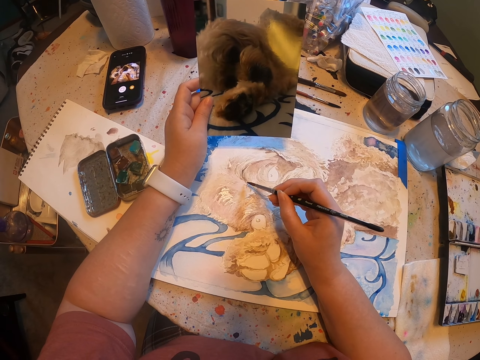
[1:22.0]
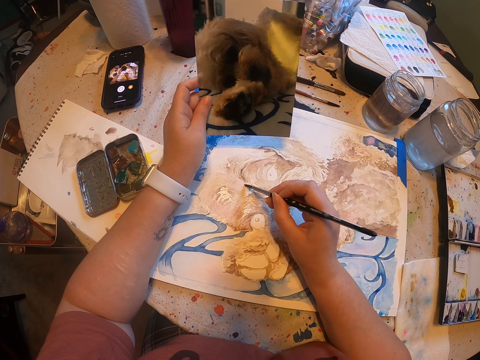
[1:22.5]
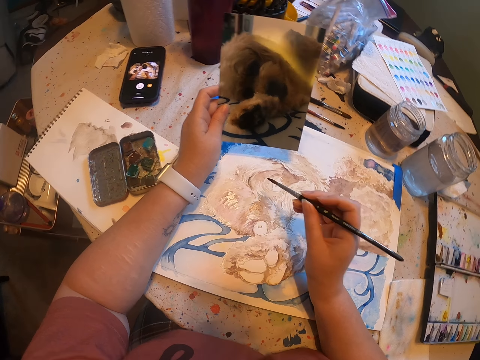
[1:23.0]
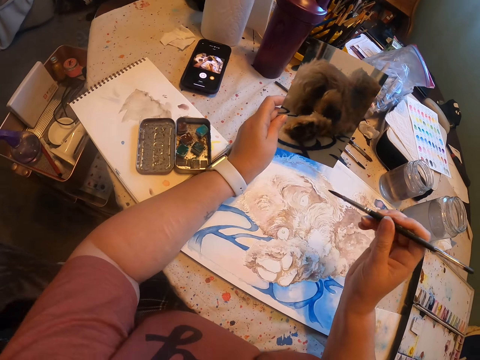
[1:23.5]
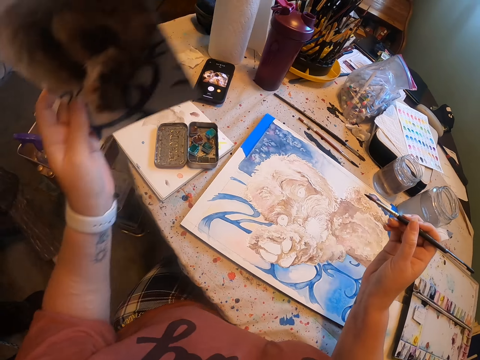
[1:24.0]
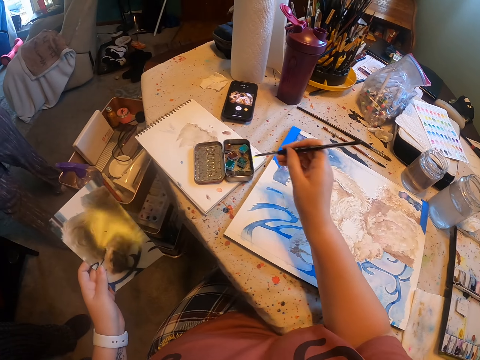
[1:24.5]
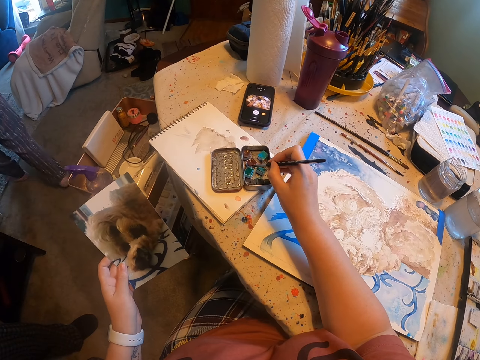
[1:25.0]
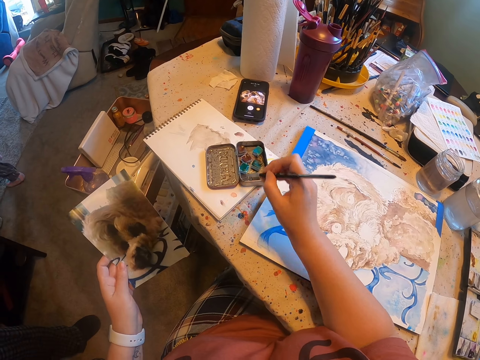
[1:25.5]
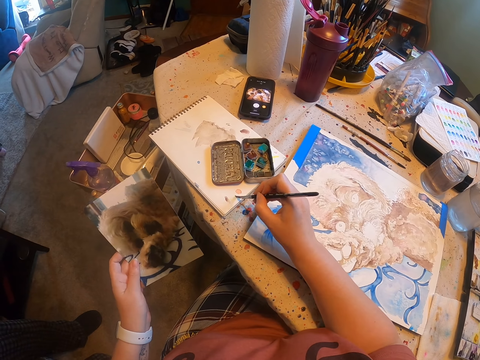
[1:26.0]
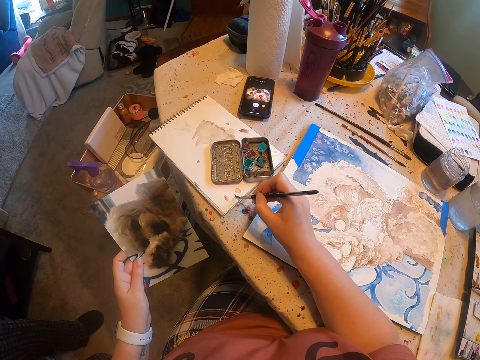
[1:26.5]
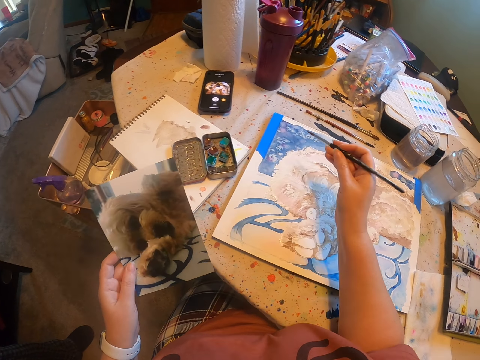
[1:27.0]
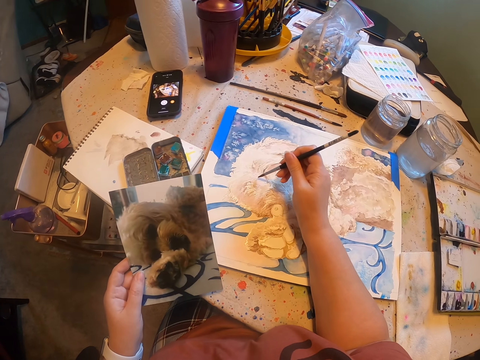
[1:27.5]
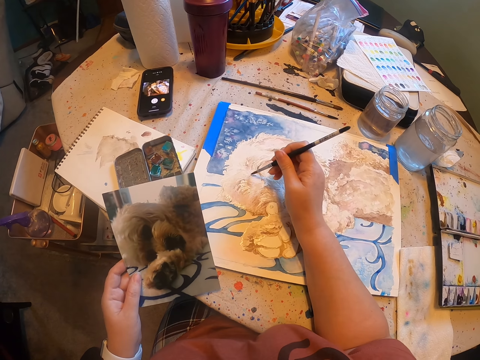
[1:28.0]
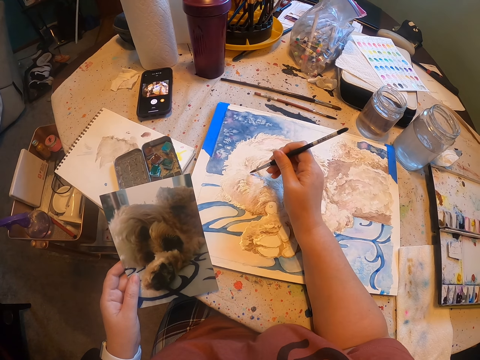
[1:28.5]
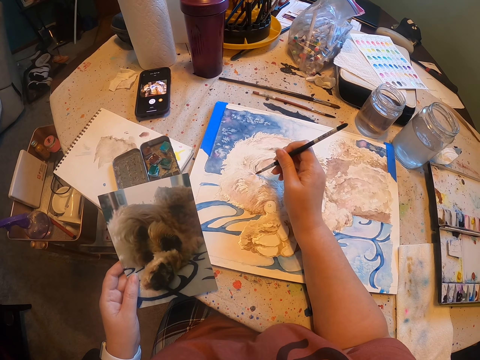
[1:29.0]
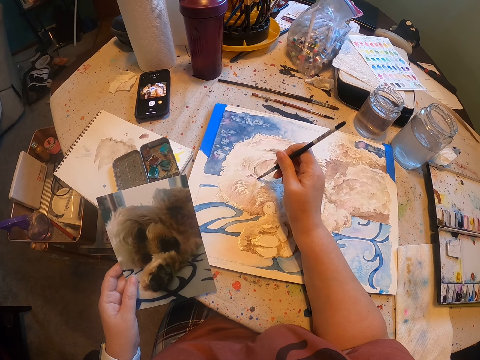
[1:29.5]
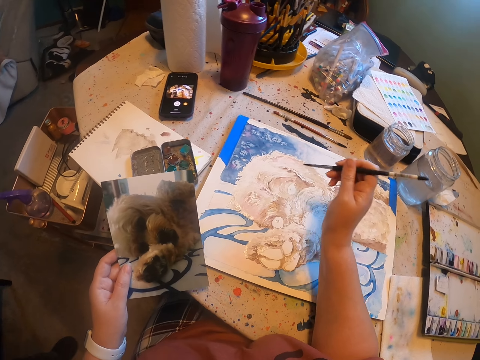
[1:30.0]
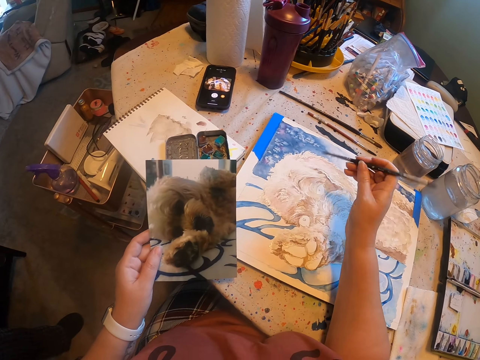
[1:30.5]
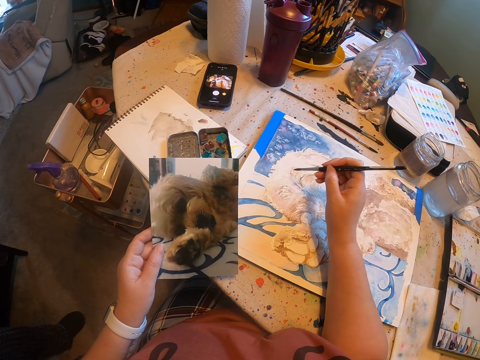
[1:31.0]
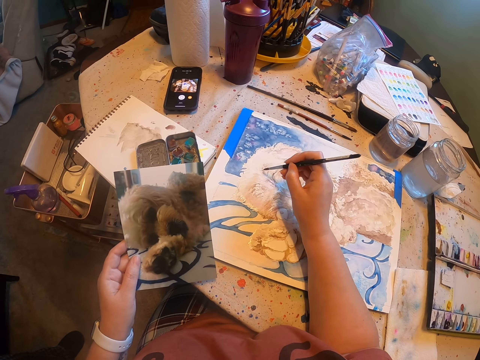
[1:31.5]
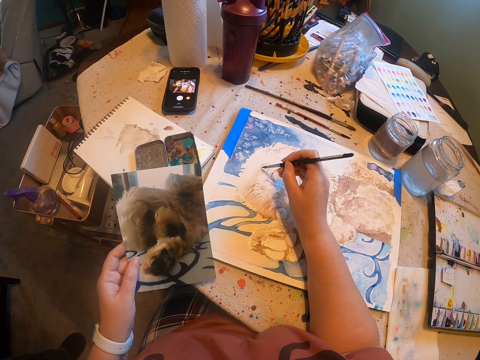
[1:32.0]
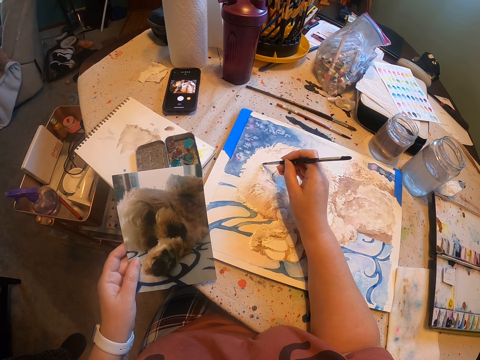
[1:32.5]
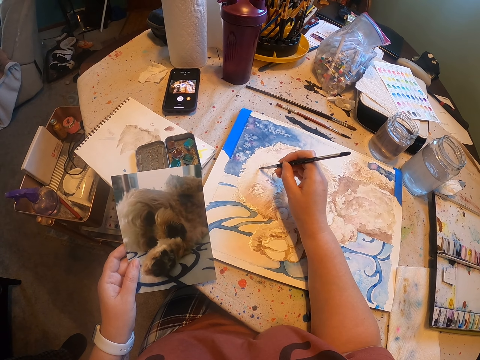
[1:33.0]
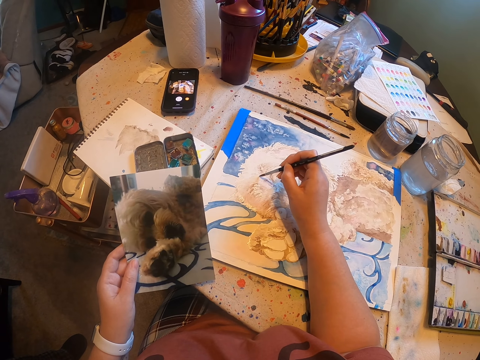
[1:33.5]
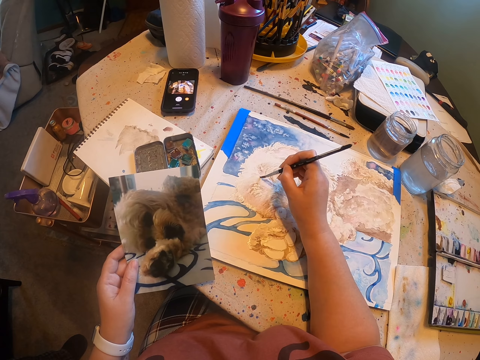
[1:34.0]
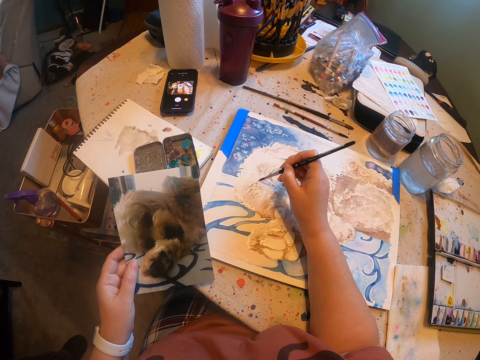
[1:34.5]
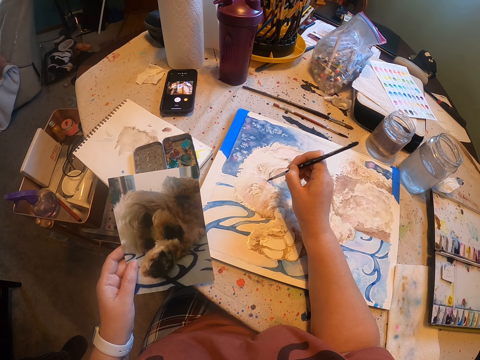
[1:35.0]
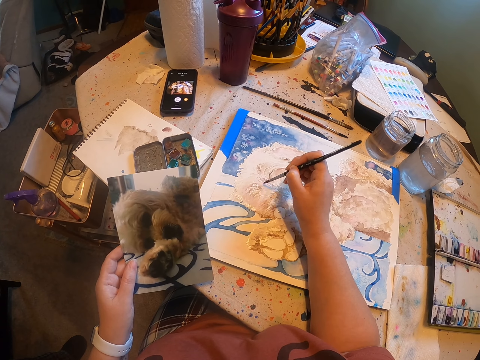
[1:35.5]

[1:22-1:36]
The camera wearer moves the hand holding a photo aside. They dip the paint brush in the water colour. They paint on a book. They paint on the photo on the table.

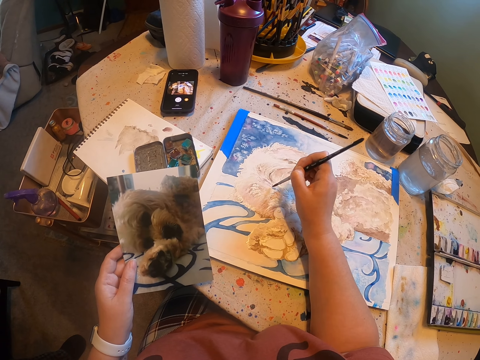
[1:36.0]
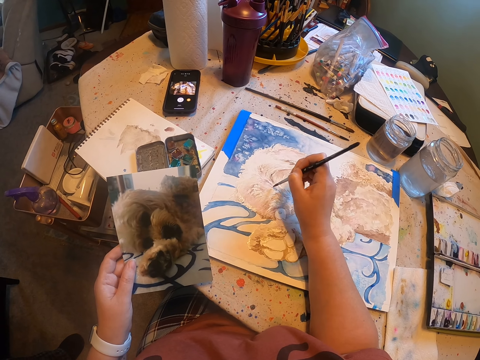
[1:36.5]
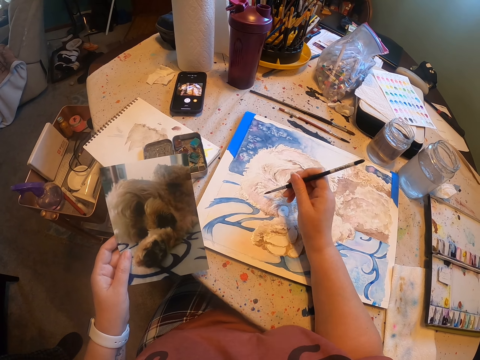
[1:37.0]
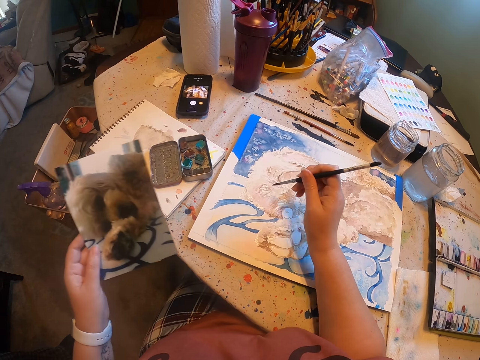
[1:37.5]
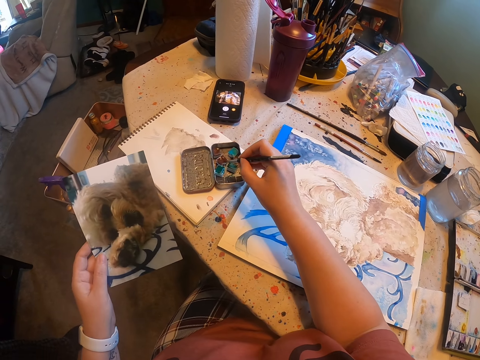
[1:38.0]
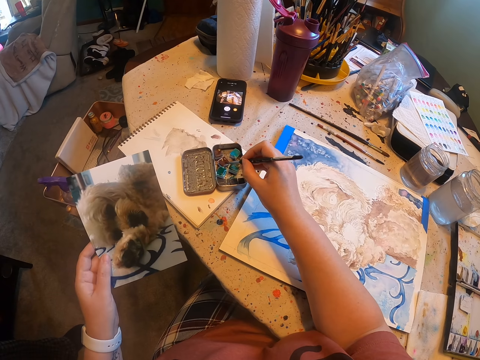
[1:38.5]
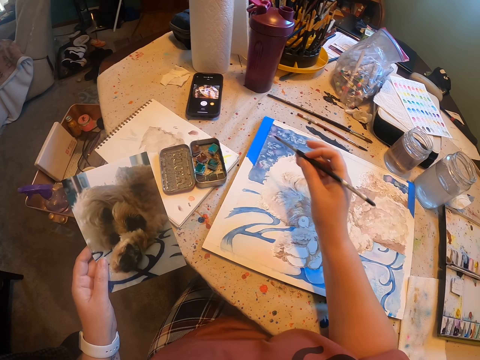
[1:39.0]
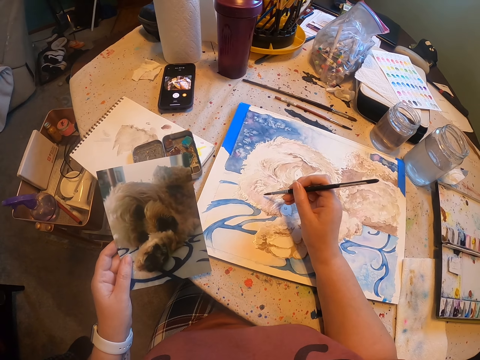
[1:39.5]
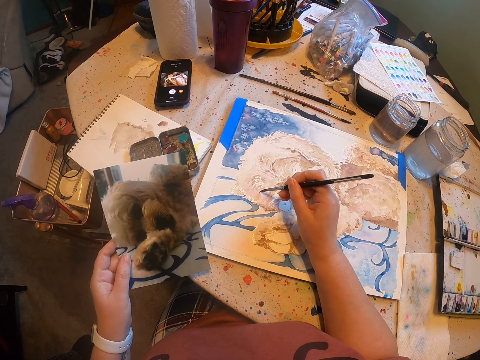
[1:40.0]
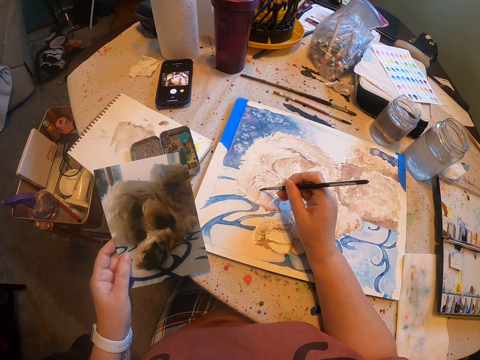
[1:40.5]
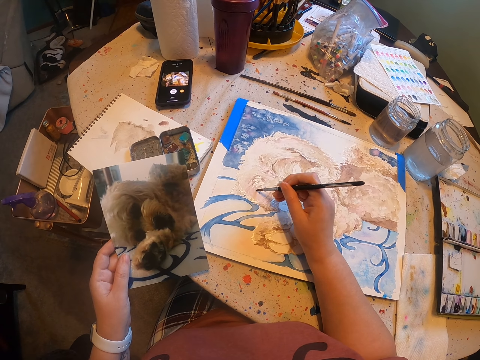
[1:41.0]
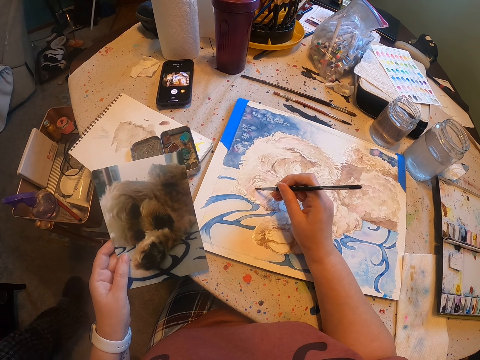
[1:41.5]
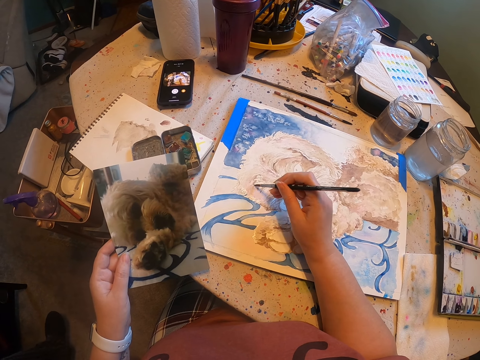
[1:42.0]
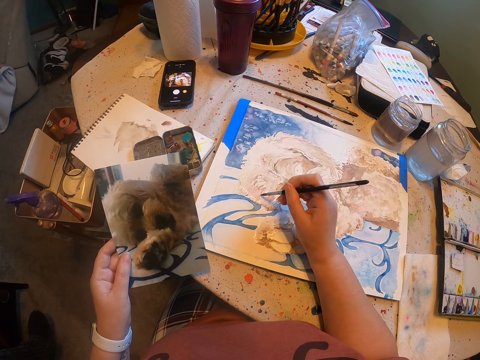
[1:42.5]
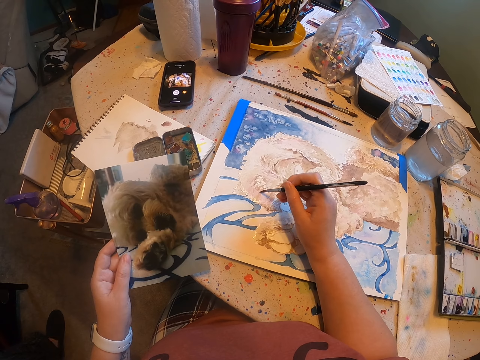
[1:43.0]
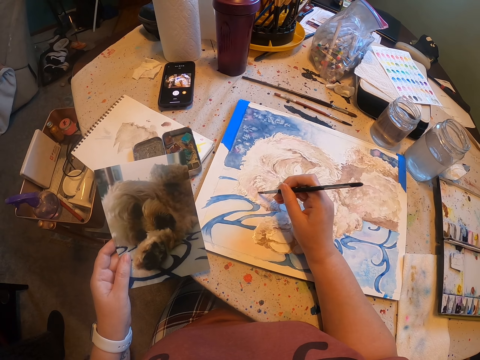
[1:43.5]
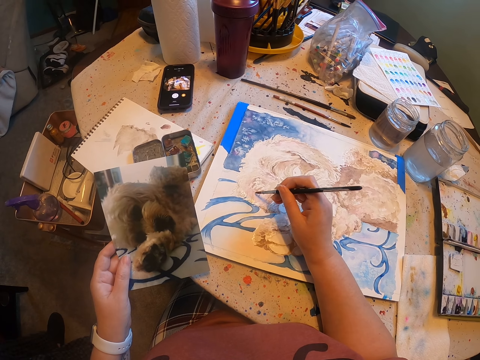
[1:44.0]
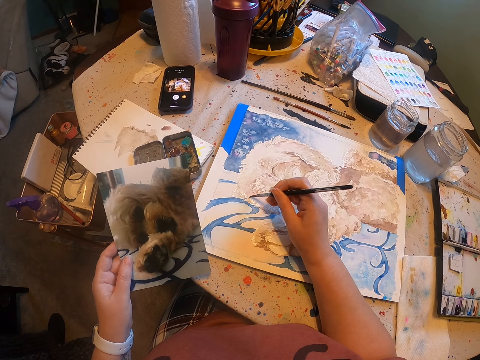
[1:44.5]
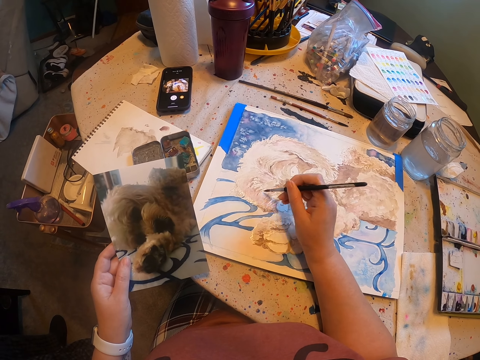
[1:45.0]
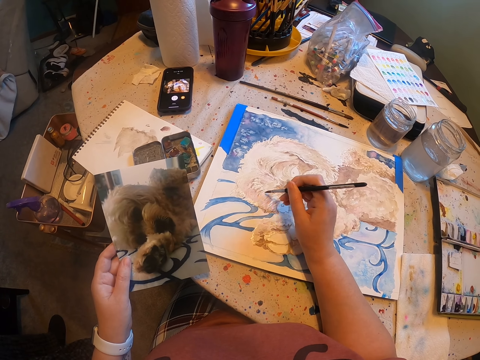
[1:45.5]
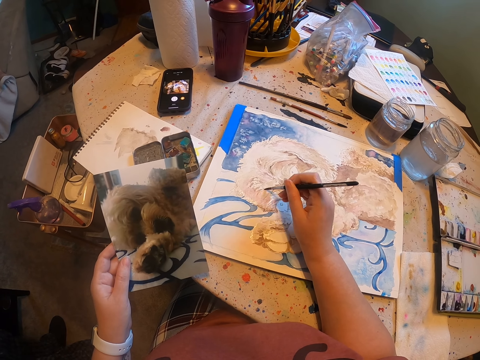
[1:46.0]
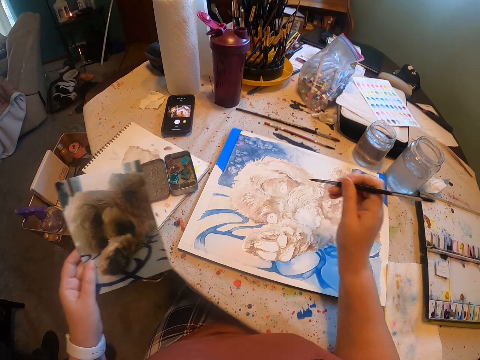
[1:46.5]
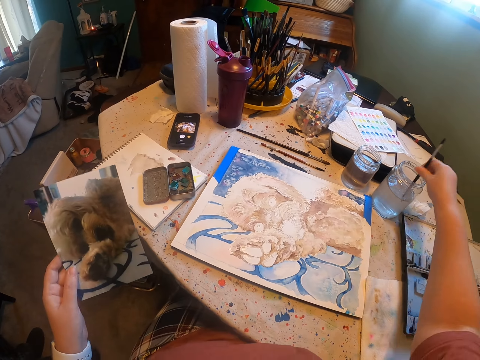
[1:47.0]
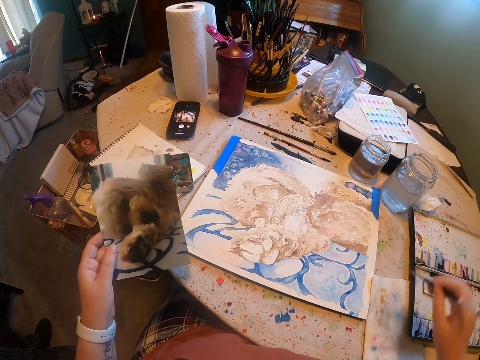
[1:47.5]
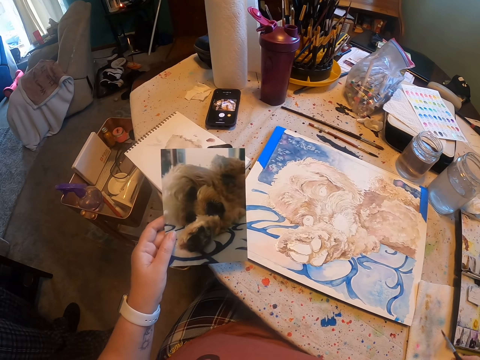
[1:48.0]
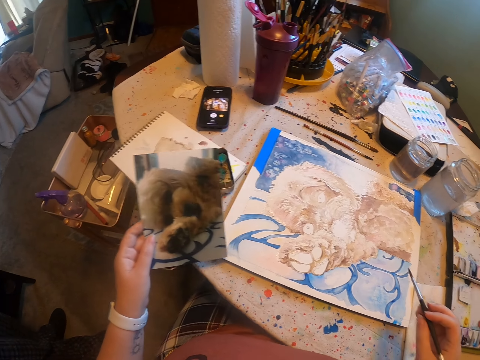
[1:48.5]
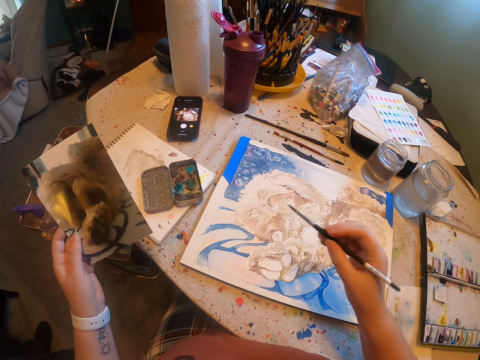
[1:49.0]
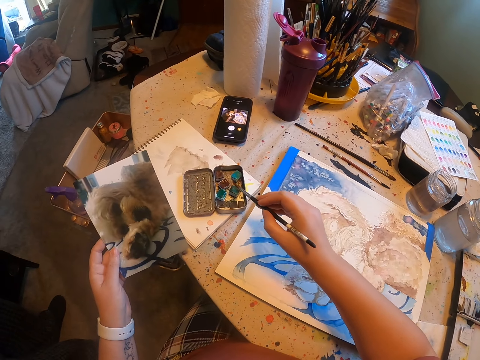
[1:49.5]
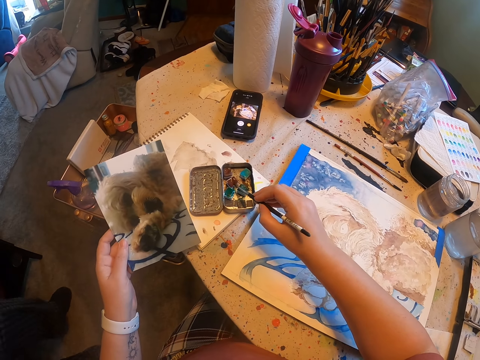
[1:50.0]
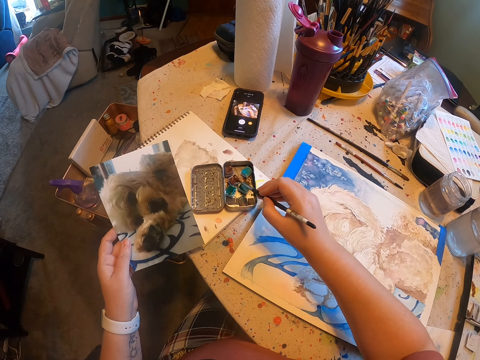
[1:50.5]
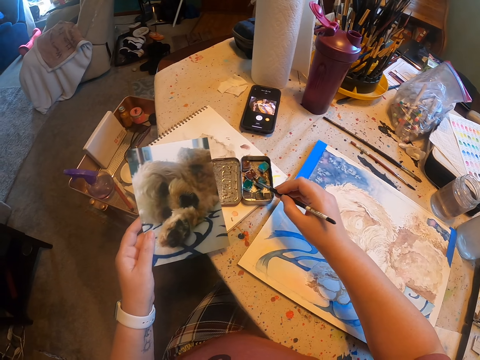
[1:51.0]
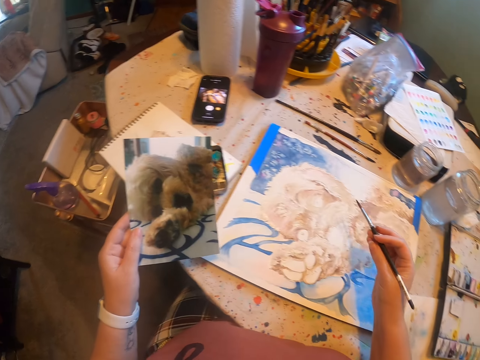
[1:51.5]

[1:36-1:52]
The camera wearer dips the paint brush in the water colour. They paint on the photo on the table. They dip the paint brush in water. They clean up the paint brush on a serviette. They dip the paint brush in the water colour.
